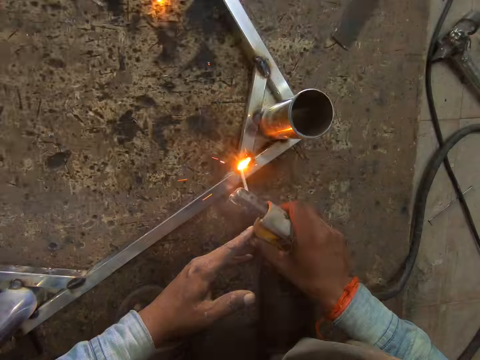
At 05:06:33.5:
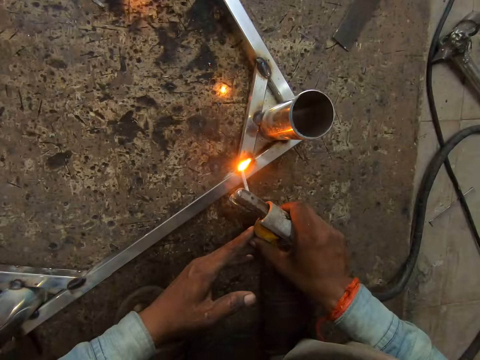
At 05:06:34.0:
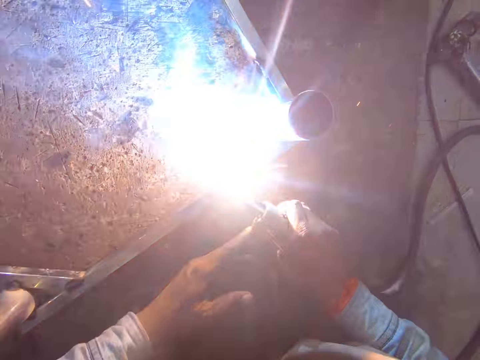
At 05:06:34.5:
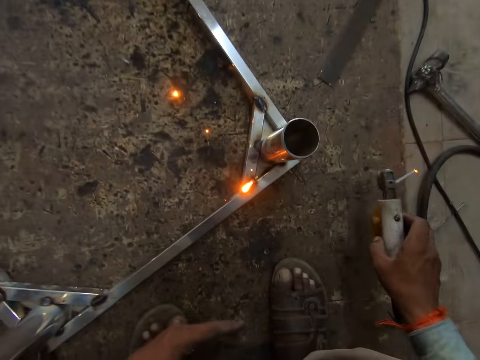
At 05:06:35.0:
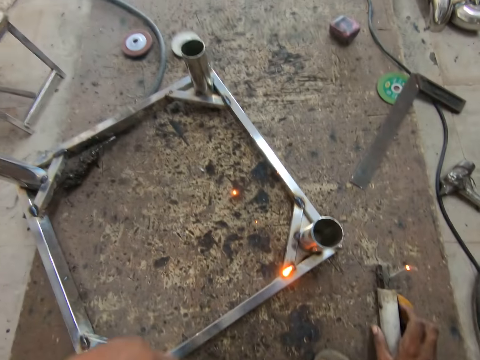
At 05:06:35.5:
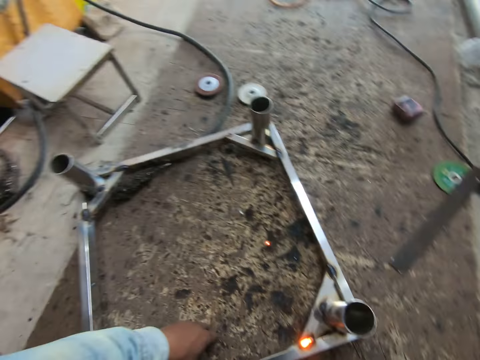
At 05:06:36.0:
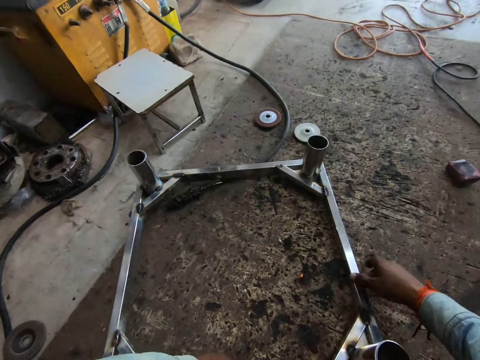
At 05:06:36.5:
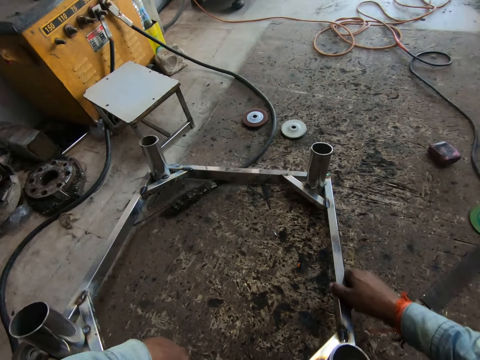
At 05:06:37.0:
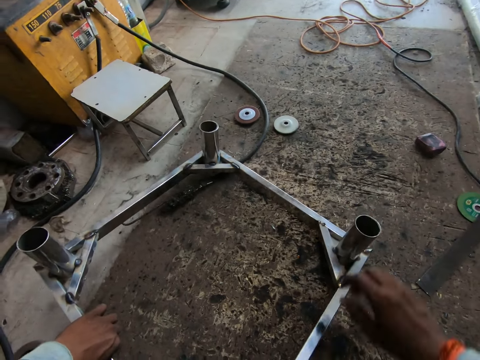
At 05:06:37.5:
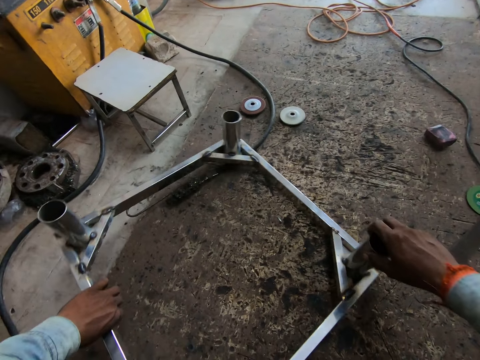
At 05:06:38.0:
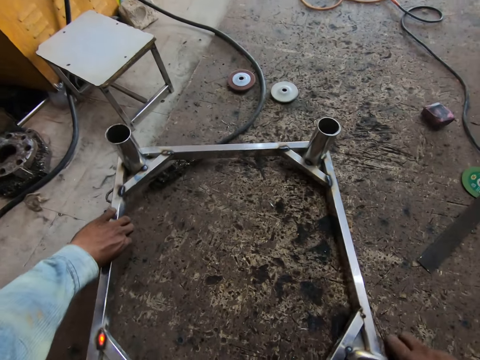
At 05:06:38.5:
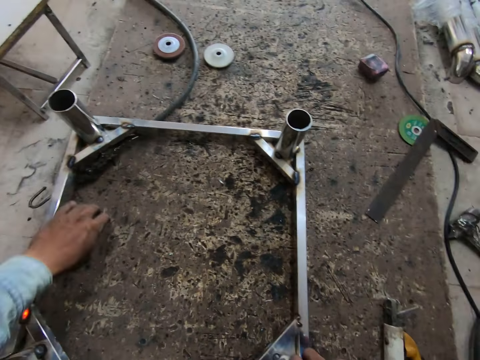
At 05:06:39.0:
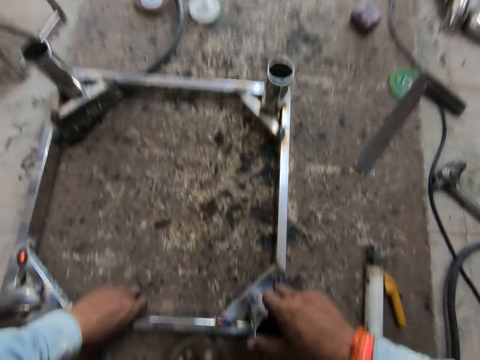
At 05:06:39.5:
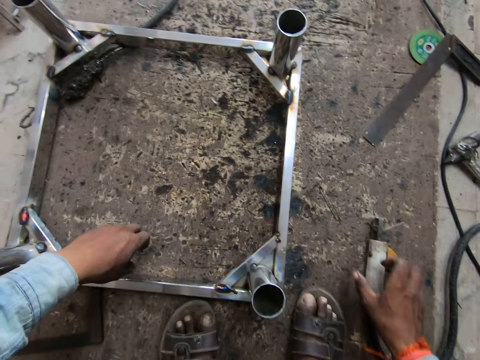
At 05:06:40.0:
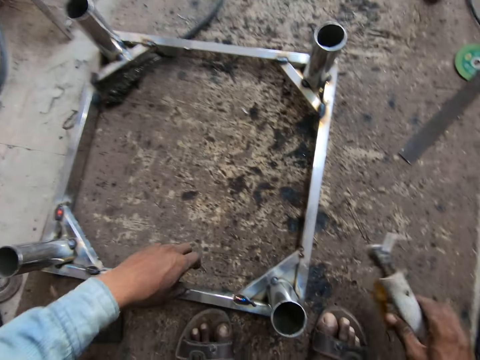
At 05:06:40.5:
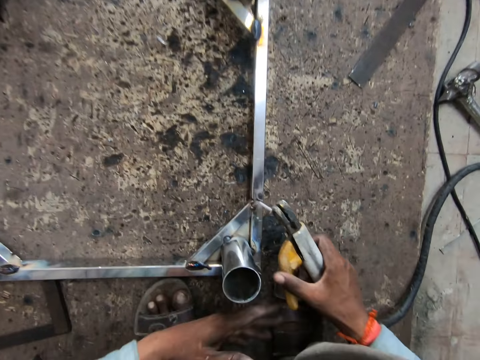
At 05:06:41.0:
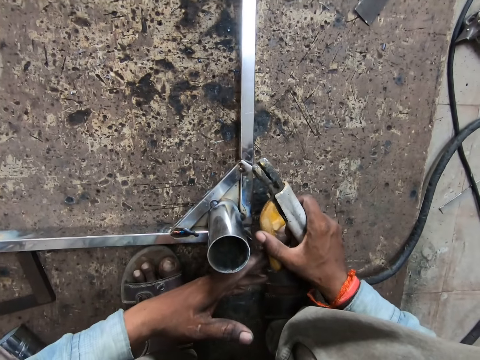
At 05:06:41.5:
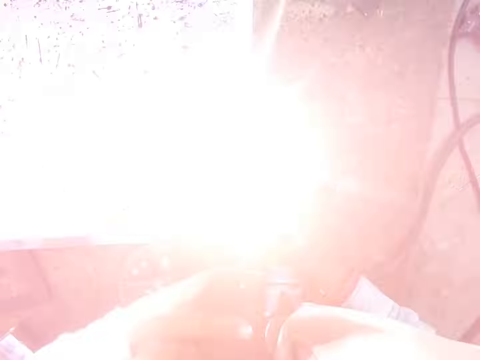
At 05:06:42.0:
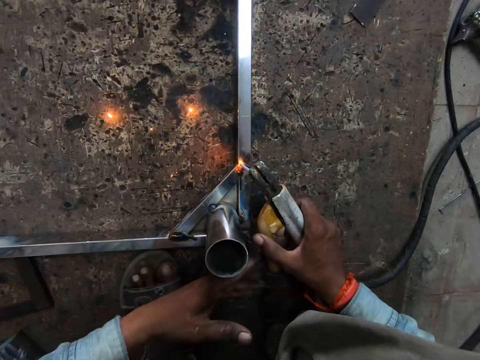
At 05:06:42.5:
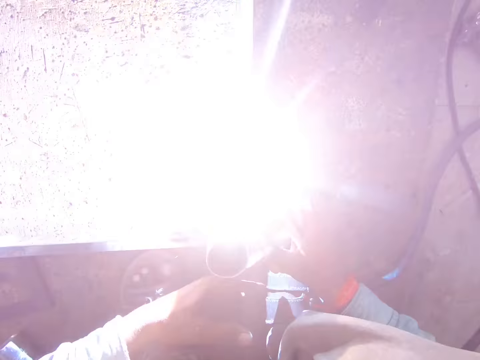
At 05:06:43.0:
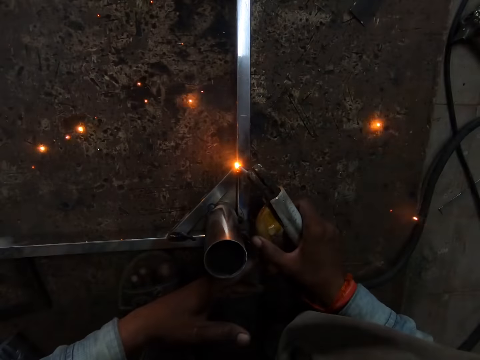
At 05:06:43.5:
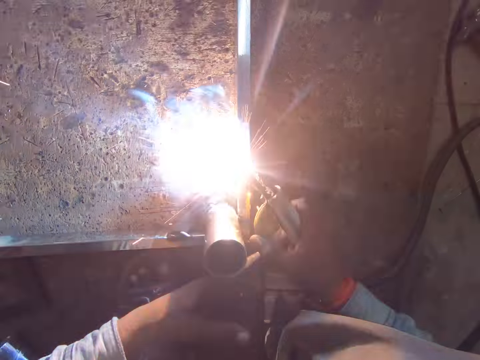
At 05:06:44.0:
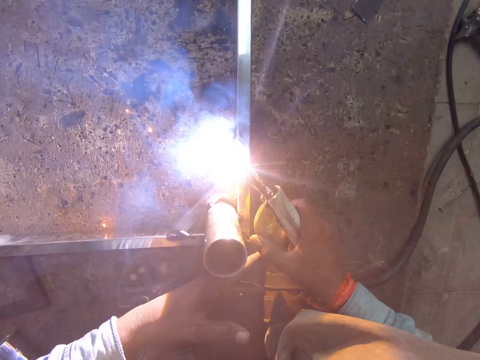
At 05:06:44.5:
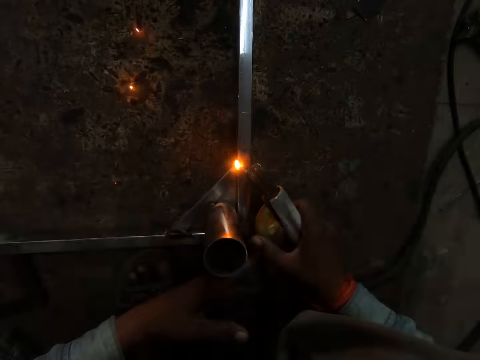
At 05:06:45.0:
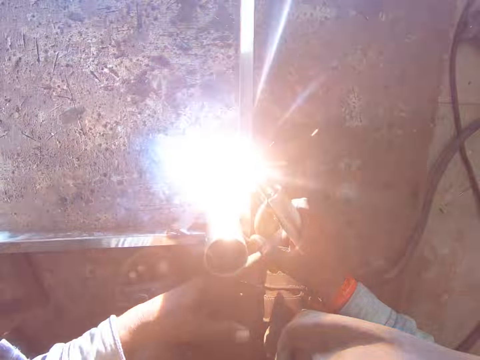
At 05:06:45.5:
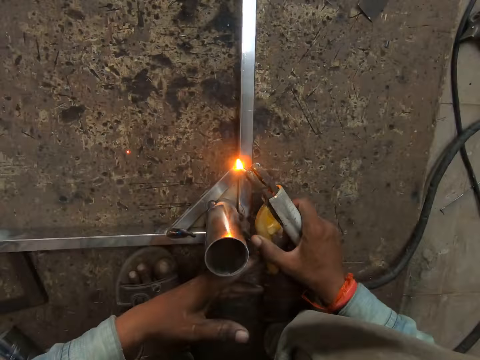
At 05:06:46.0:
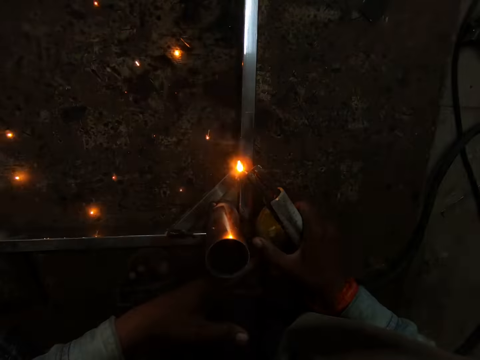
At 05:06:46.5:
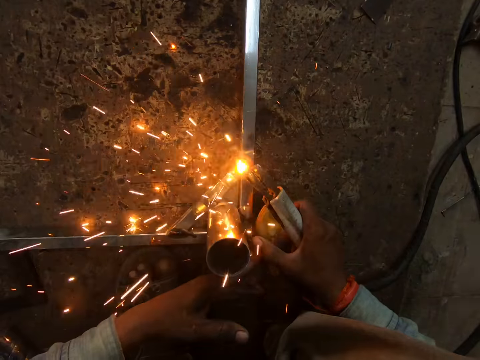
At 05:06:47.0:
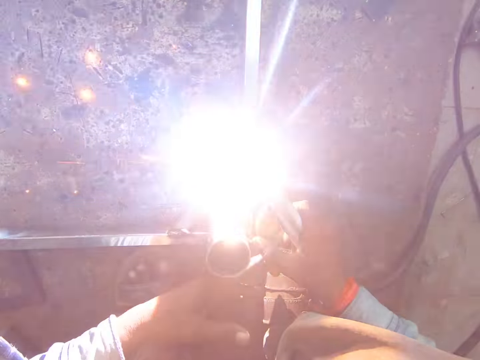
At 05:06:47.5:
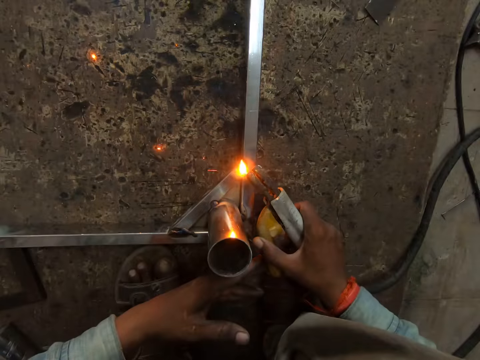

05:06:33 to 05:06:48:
The camera wearer drops the electrode holder in his right hand on the work surface. He repositions the table frame on the work surface with both hands. He picks up the electrode holder from the work surface with his right hand. He welds a metal piece to the table frame on the work surface with the electrode holder in his right hand.

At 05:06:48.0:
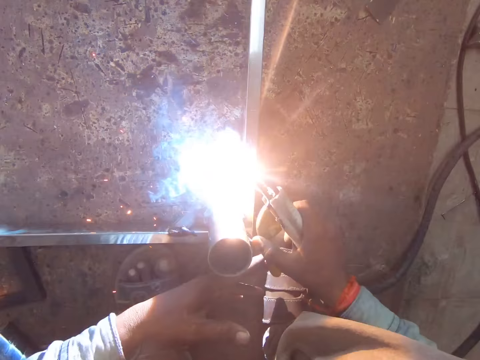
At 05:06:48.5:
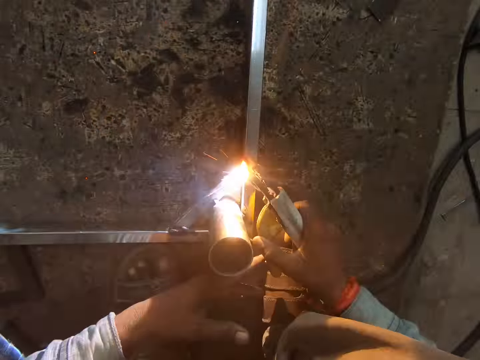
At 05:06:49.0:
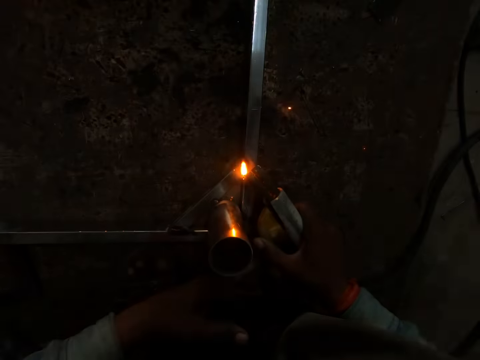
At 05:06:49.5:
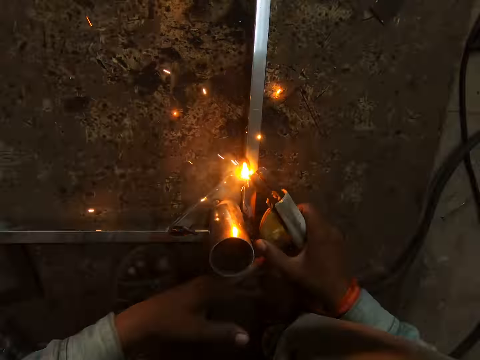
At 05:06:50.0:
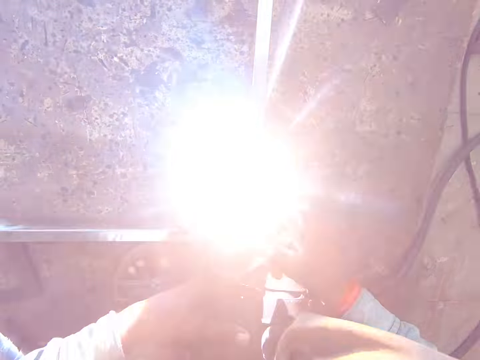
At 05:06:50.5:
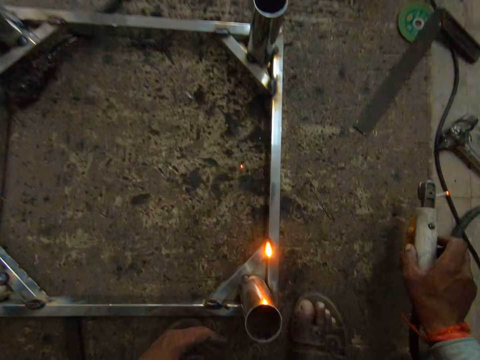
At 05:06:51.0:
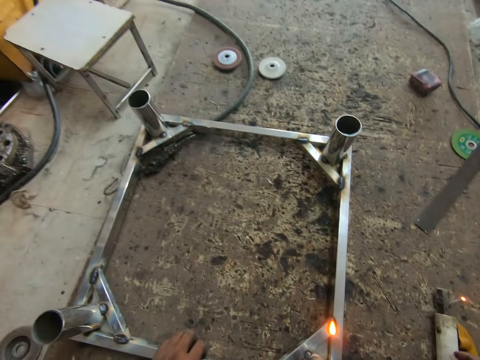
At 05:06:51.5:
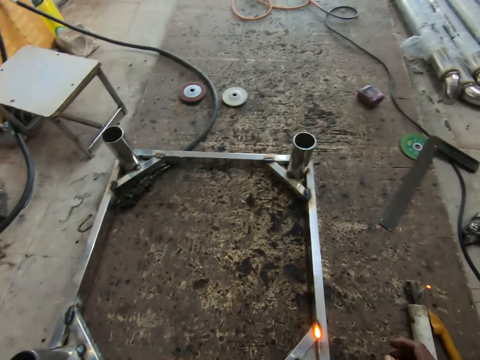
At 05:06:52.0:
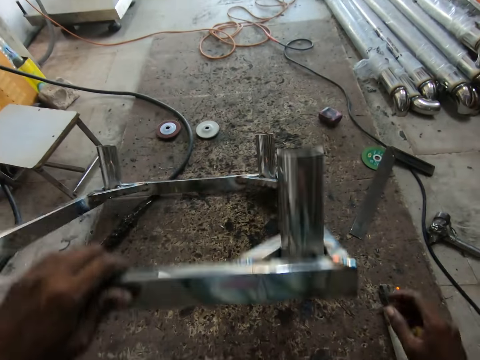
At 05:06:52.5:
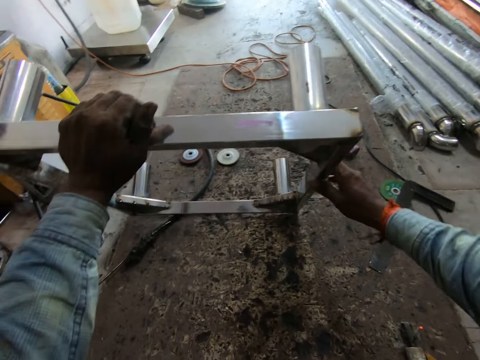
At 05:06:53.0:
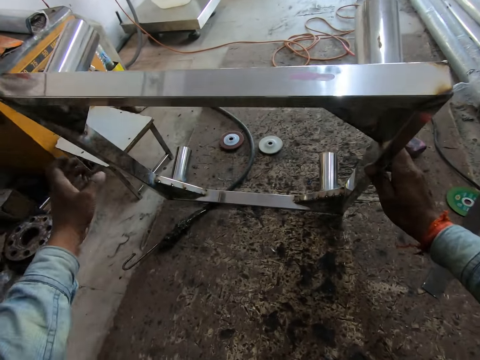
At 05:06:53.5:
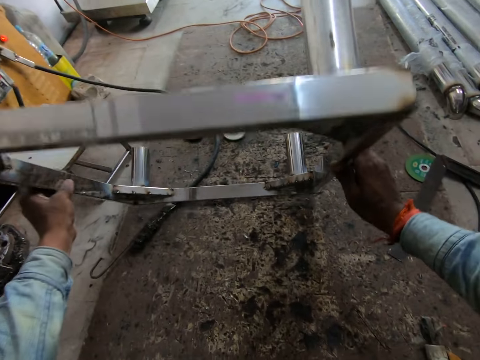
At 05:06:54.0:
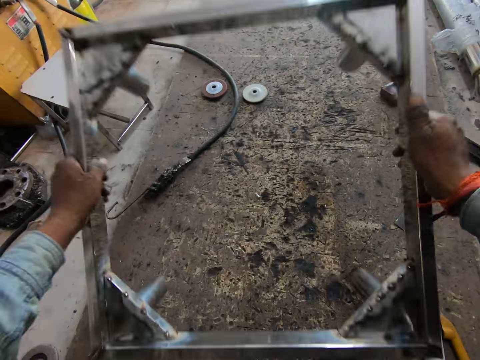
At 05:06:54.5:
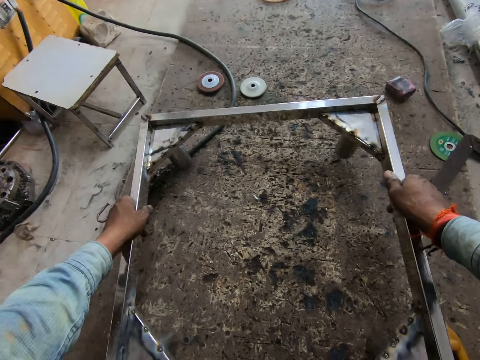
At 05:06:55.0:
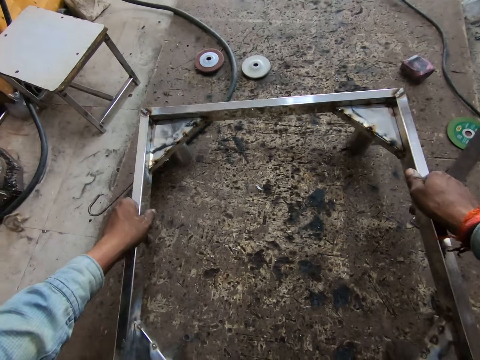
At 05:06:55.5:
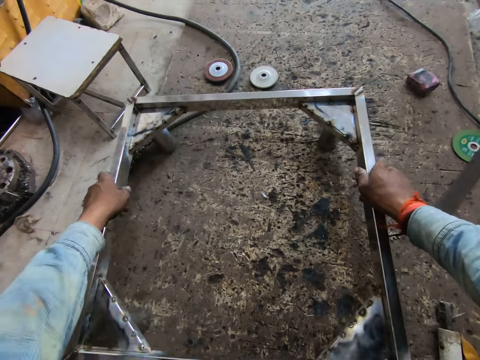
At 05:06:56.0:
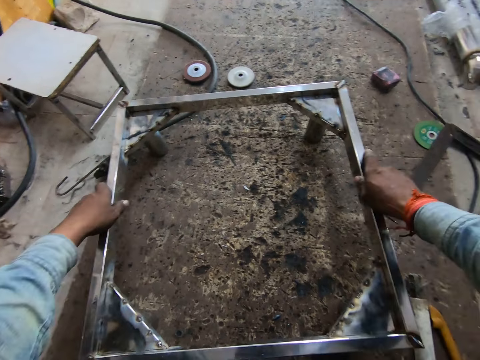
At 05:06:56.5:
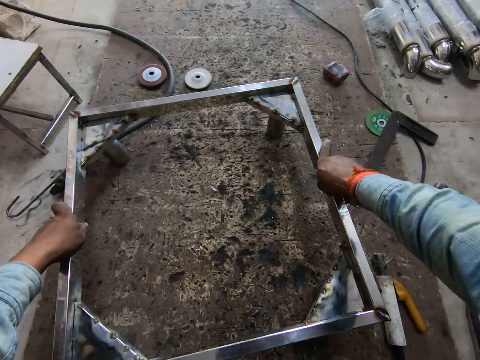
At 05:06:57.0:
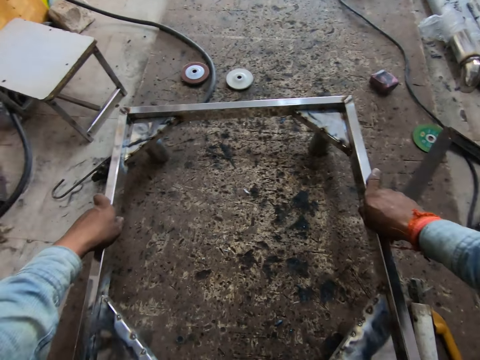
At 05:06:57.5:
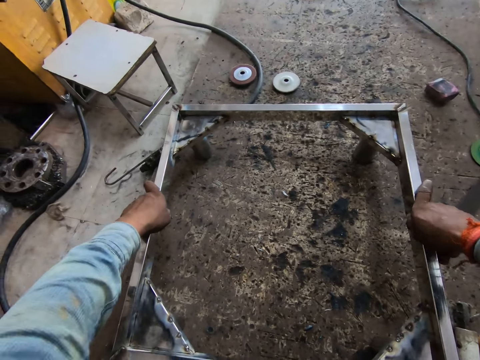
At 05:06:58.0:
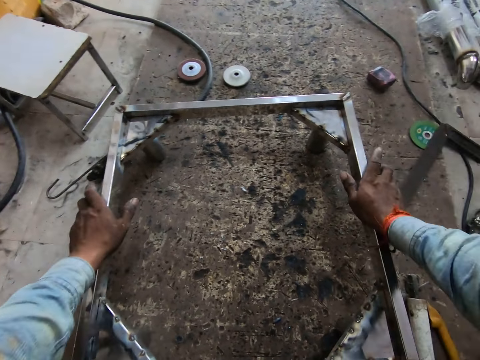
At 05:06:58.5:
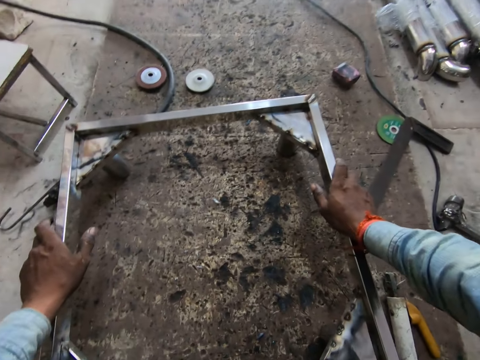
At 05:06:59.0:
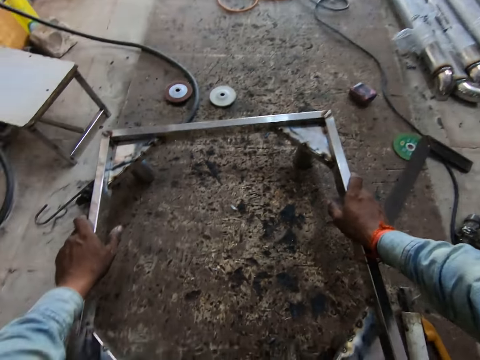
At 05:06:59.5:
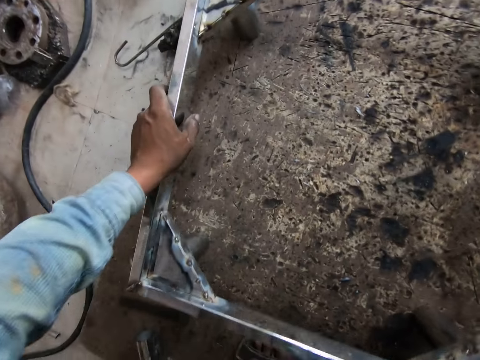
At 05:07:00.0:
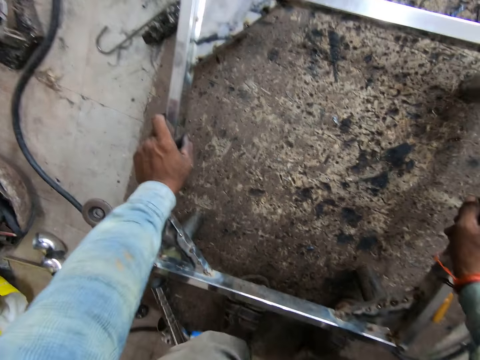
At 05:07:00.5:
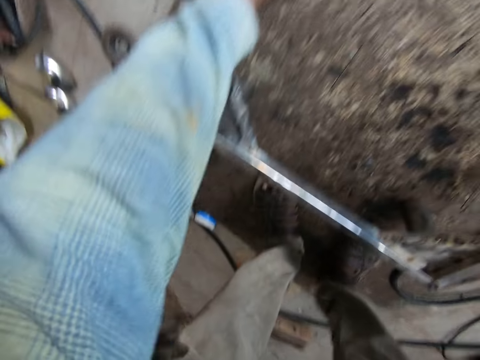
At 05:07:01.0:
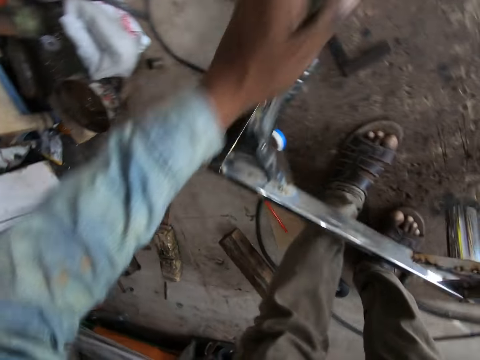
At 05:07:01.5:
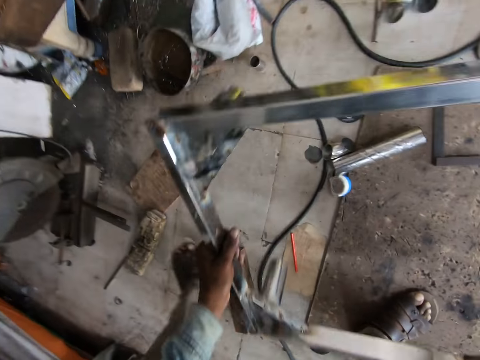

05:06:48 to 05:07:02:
The camera wearer drops the electrode holder in his right hand on the work surface. He repositions the table frame on the work surface with both hands. He adjusts the metal table. He picks up the table frame from the work surface with both hands.
